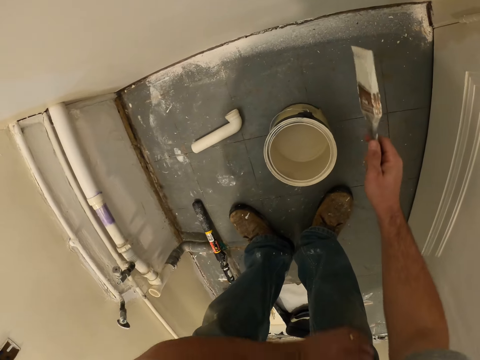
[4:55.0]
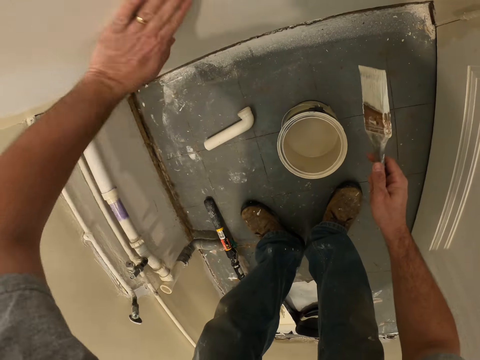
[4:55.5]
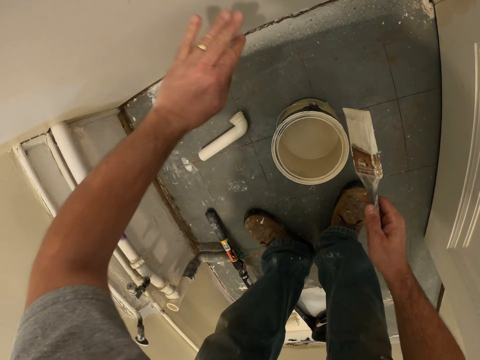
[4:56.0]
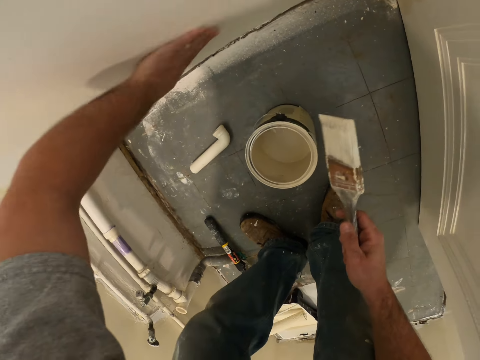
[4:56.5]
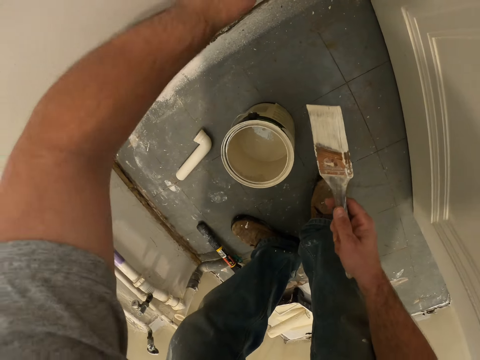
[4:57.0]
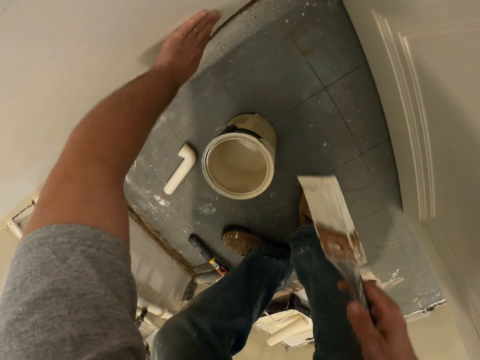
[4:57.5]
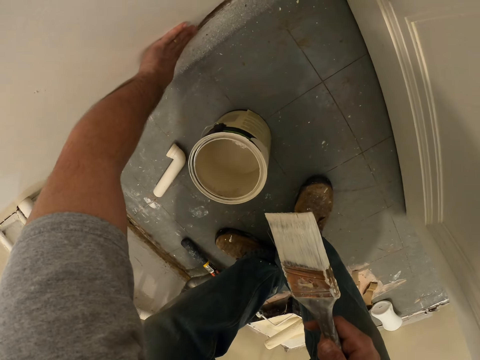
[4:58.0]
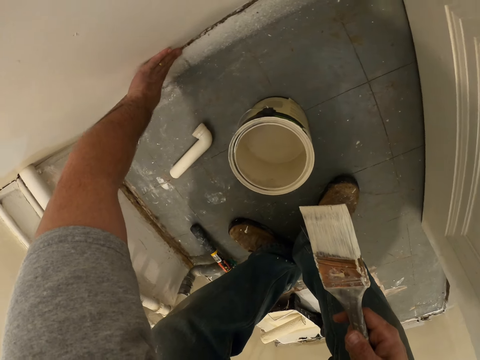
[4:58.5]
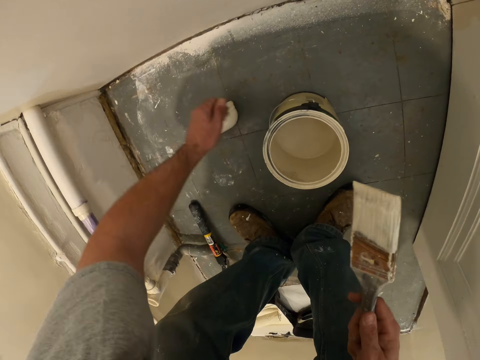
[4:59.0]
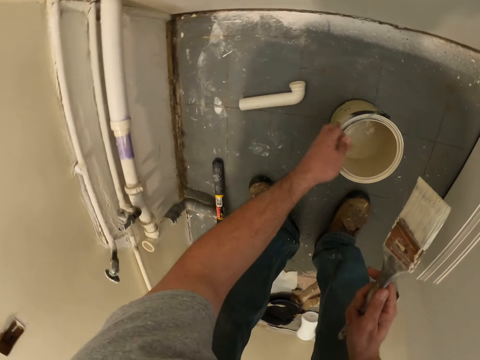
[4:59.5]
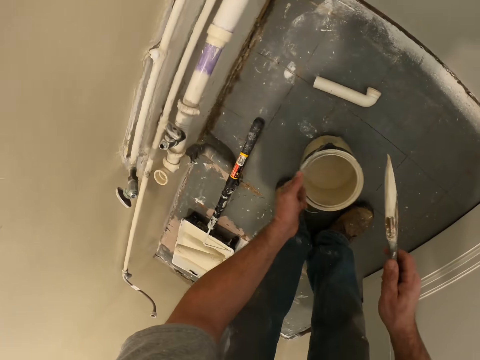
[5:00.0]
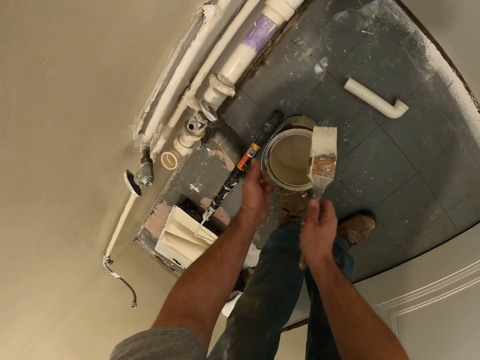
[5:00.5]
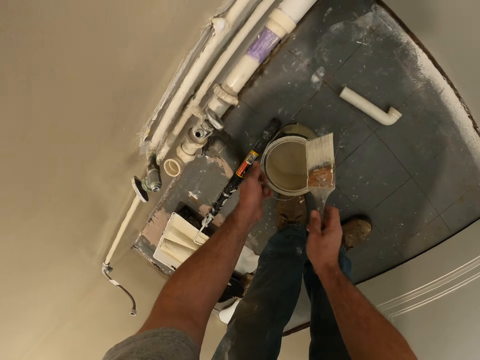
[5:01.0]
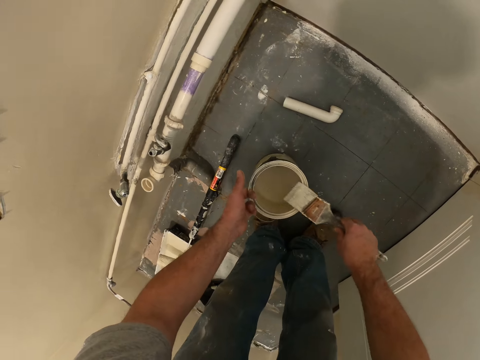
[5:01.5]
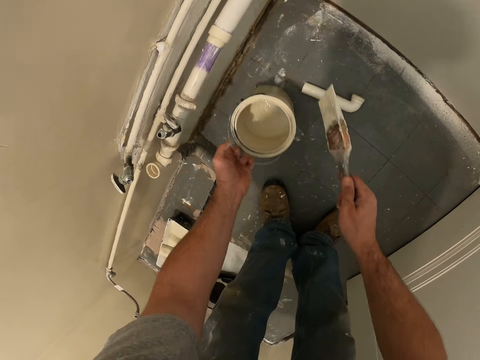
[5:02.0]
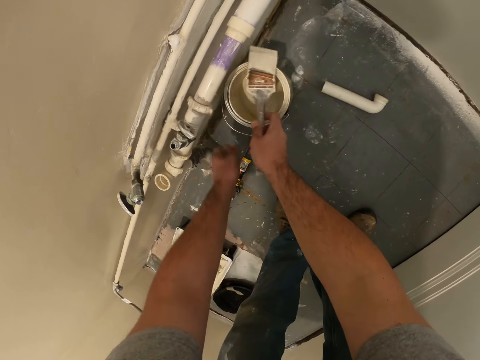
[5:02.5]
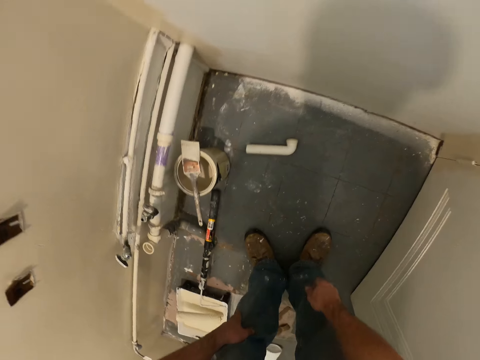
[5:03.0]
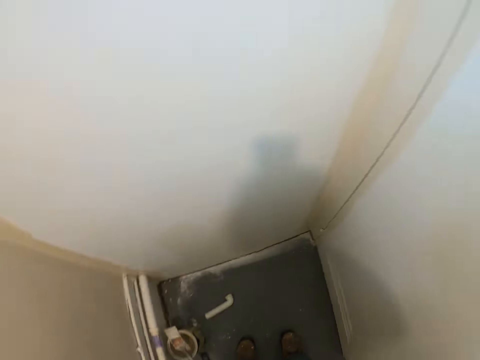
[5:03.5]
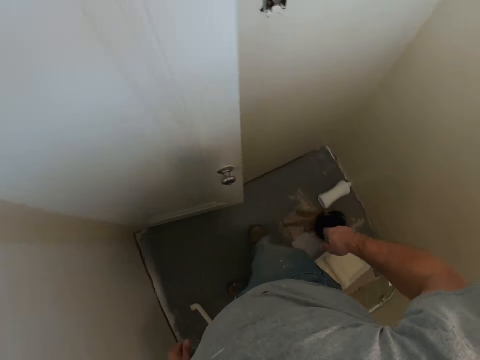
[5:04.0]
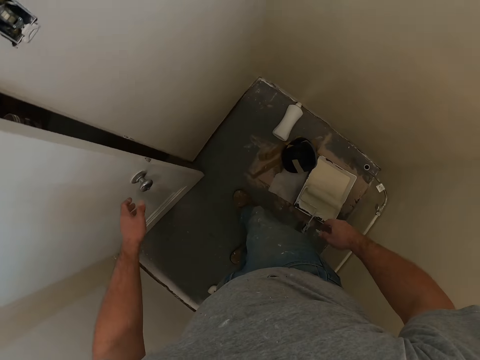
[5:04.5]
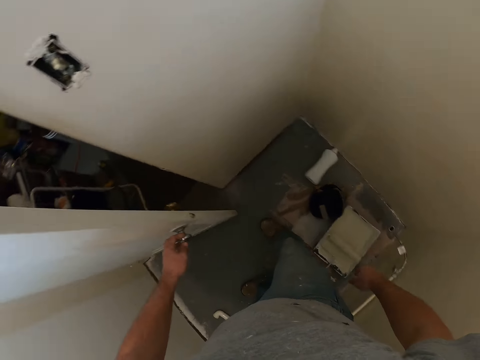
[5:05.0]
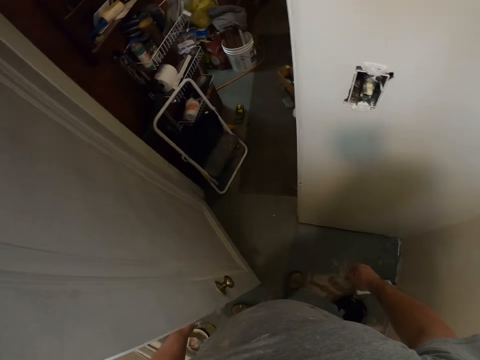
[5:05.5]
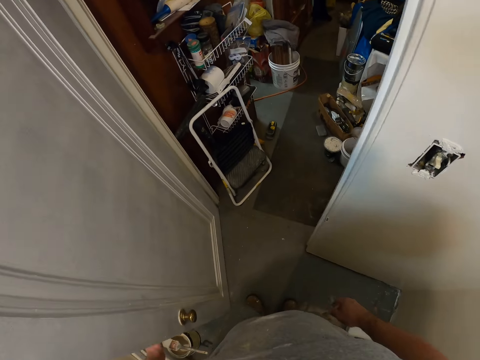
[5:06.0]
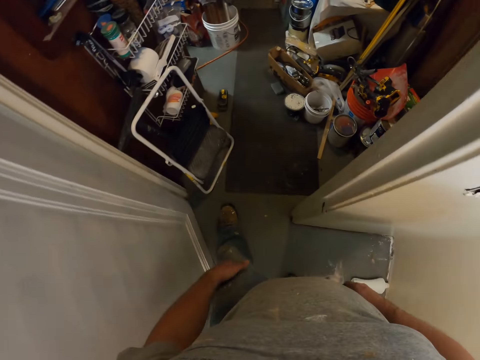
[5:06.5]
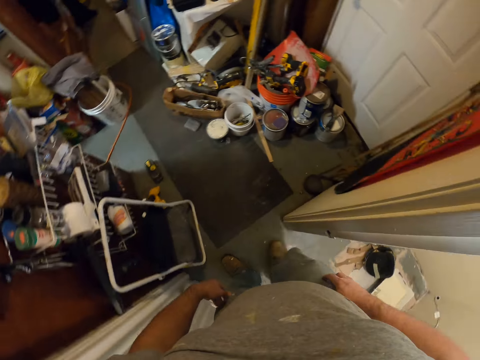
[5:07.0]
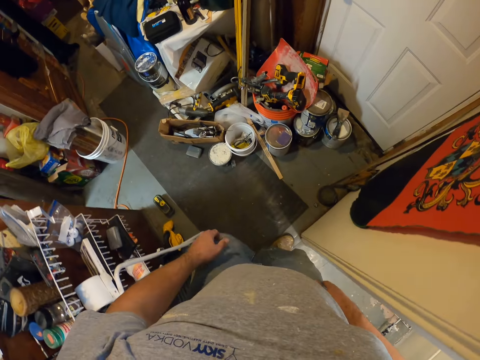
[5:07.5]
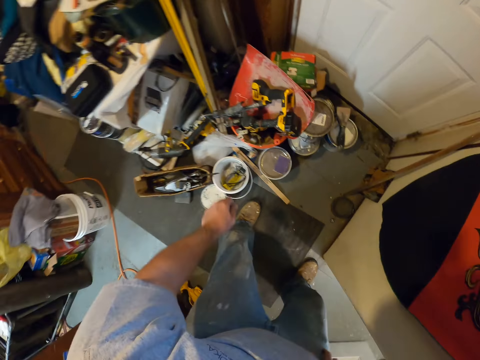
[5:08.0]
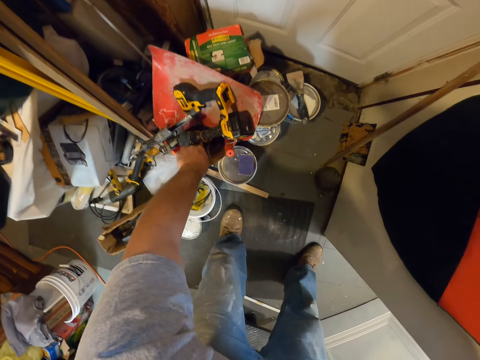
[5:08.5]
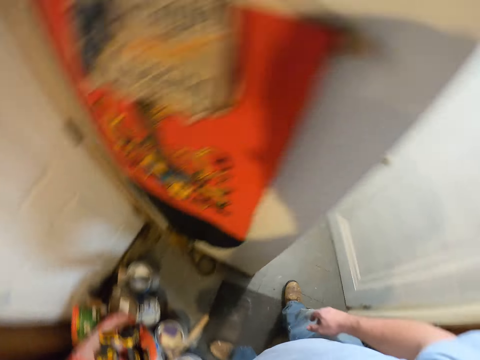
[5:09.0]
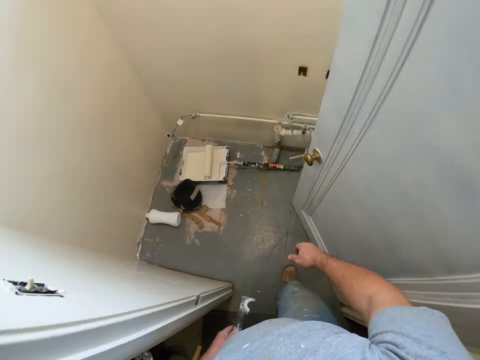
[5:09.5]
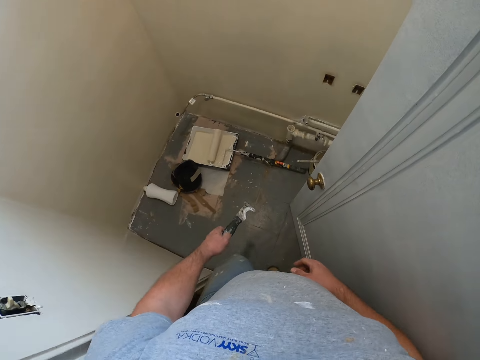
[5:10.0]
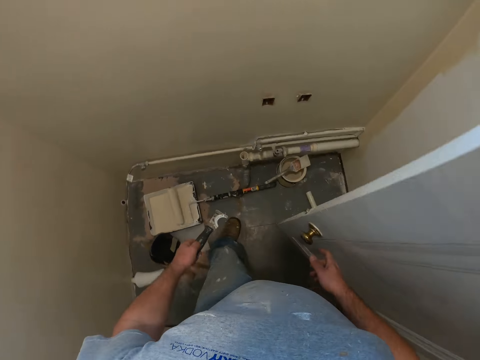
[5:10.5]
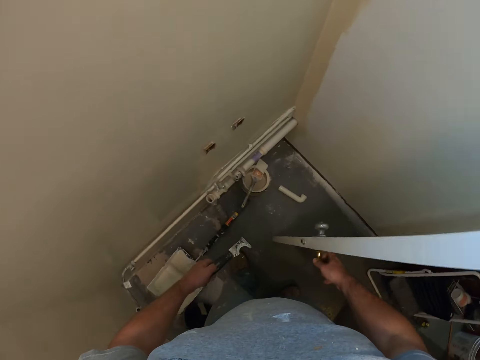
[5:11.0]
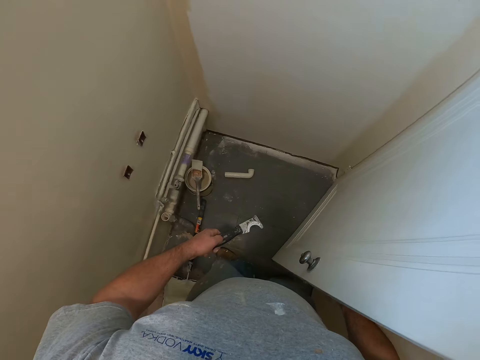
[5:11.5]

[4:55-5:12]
The camera wearer cleans the wall with his left hand. He adjusts the paint container on the ground. He picks up a paint can. He drops the paint brush on top of the paint container. He drops the paint can on the floor. He looks around the room, opens the door and walks to the next room in the apartment. He picks up a wall scraping tool. He walks back.

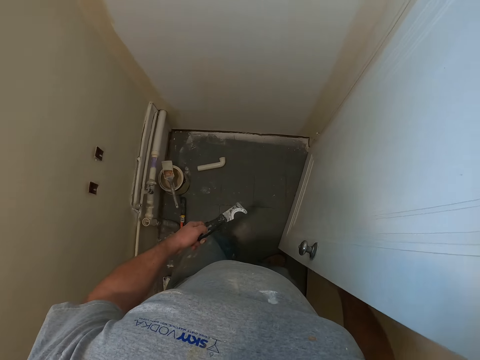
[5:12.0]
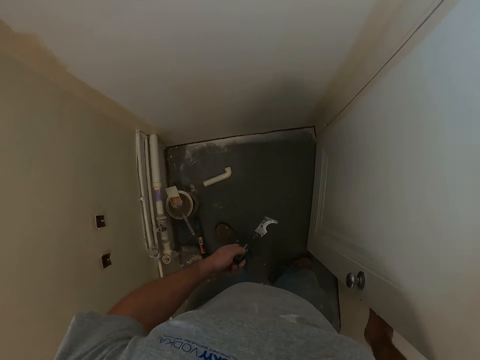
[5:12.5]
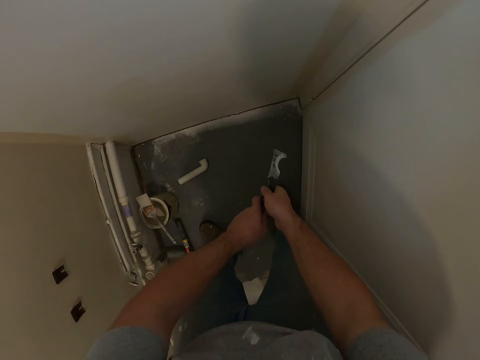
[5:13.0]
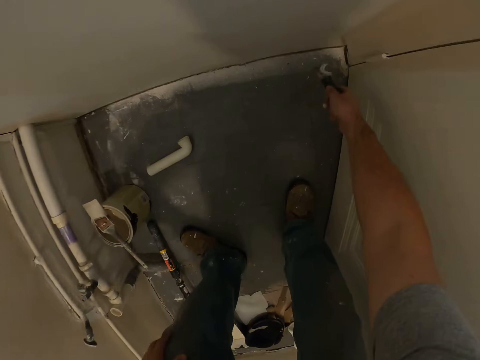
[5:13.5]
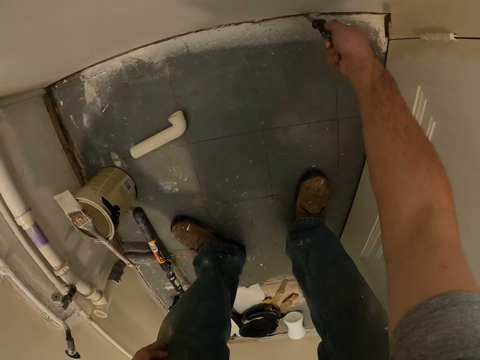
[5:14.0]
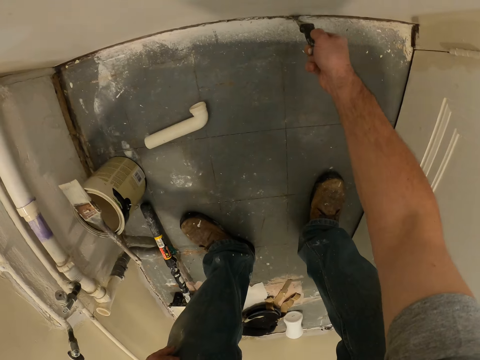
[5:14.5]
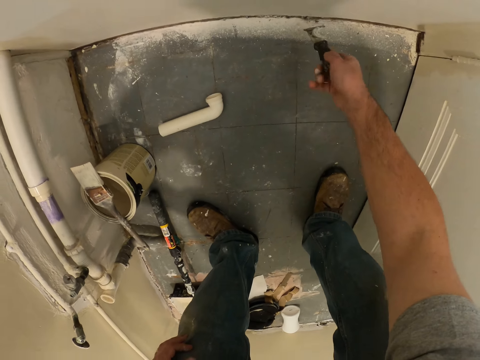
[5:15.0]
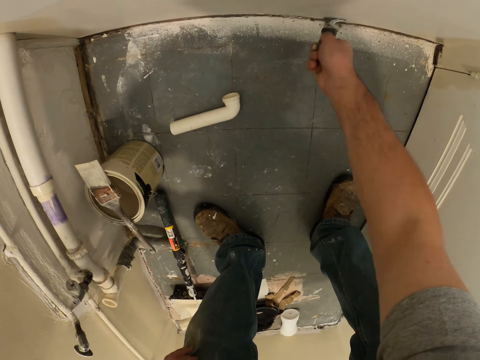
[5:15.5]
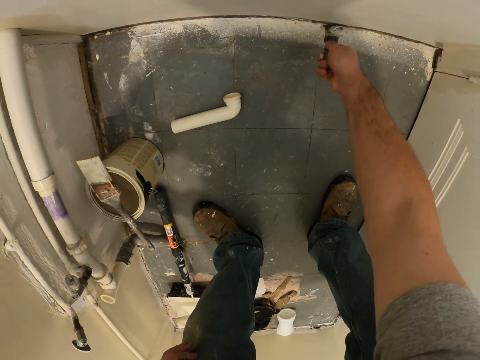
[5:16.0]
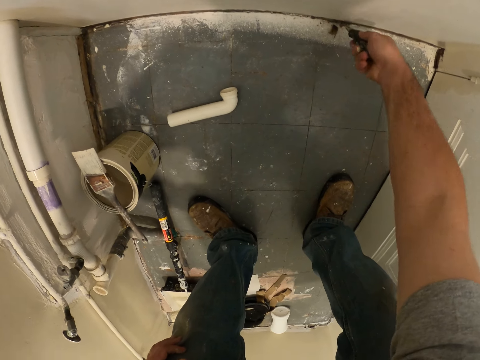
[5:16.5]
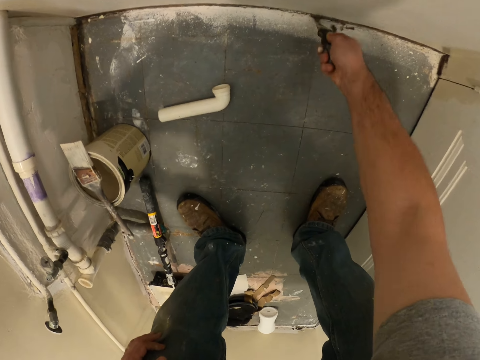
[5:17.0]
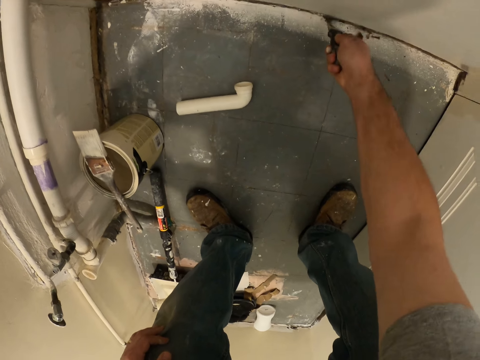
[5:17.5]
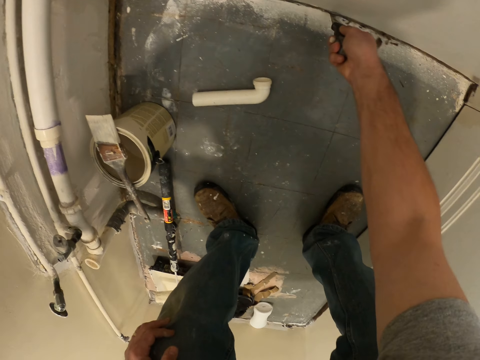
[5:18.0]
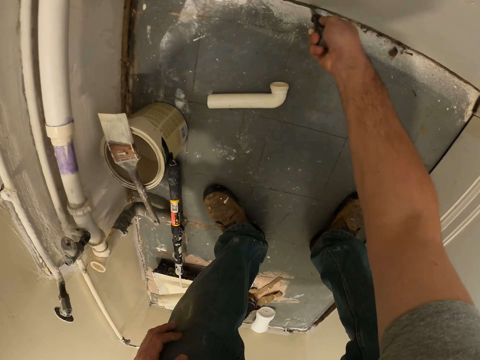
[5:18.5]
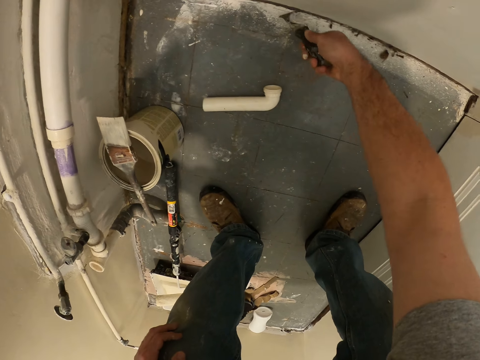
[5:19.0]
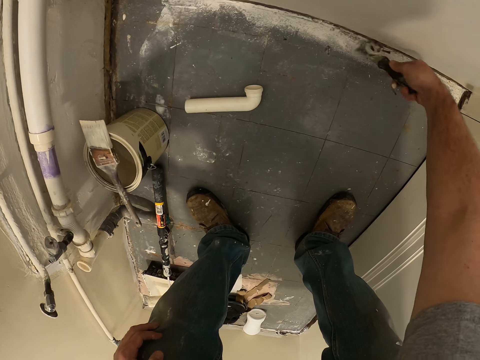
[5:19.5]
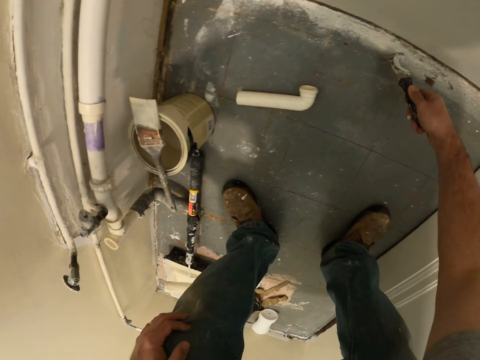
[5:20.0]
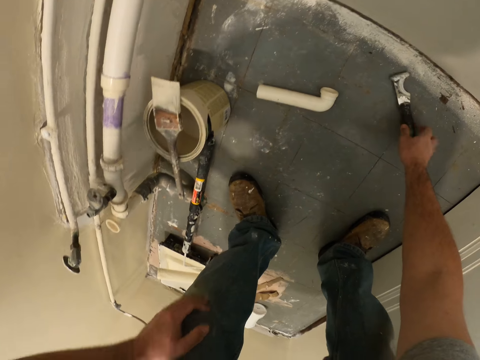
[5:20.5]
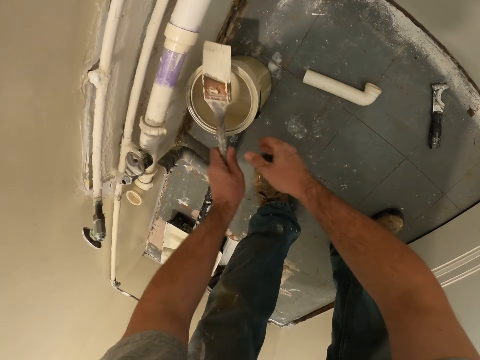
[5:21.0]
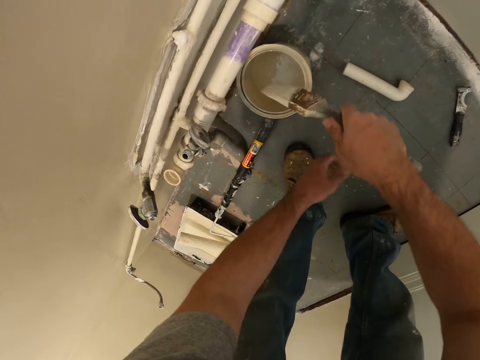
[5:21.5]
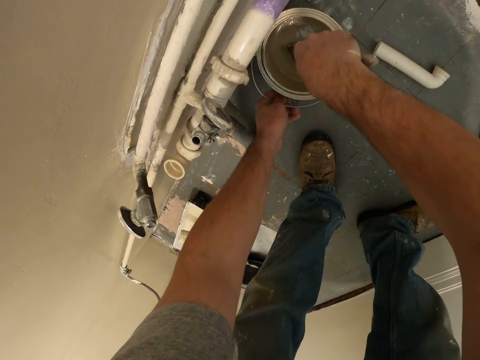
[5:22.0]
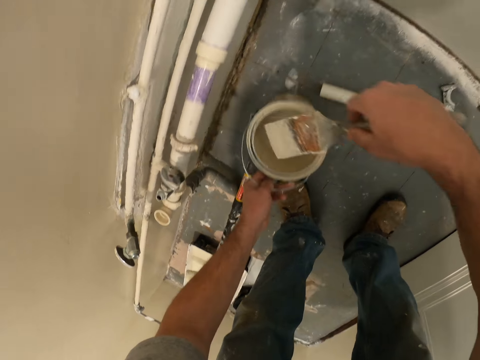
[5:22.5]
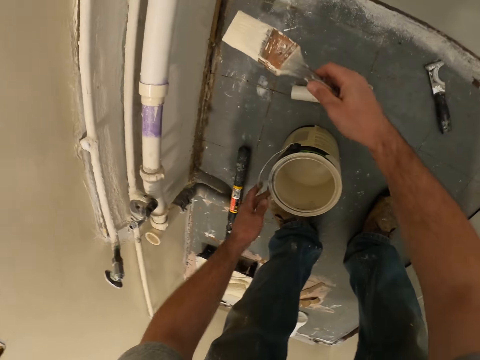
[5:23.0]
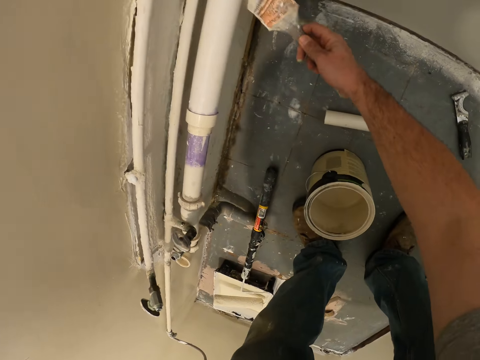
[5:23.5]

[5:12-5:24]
The camera wearer closes the door. They use the wall scraping tool to scrape the wall. They drop the wall scraping tool on the ground. They pick the paint brush from the top of a paint container. They dip the paint brush into the paint container. They adjust the paint container on the ground.
